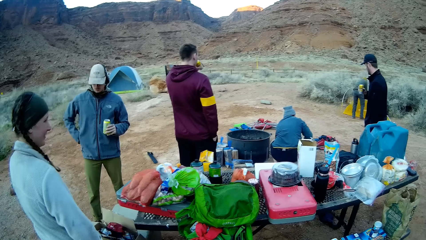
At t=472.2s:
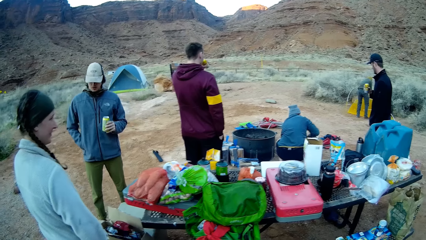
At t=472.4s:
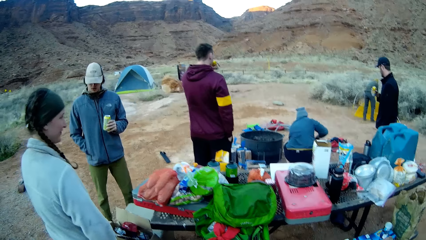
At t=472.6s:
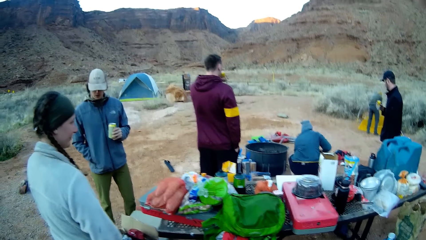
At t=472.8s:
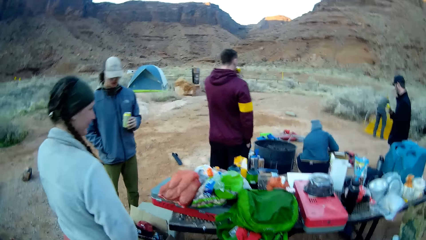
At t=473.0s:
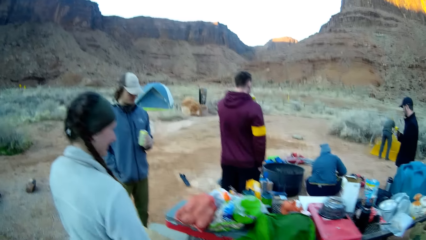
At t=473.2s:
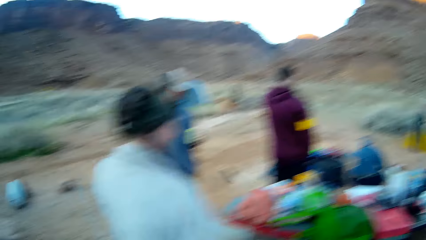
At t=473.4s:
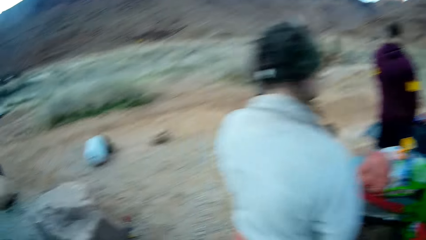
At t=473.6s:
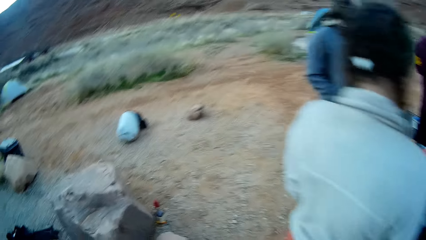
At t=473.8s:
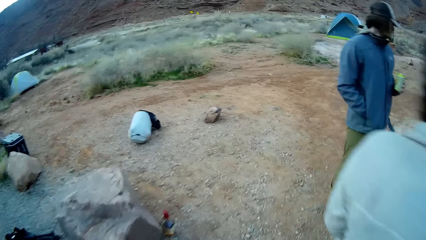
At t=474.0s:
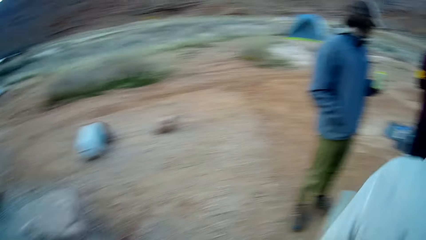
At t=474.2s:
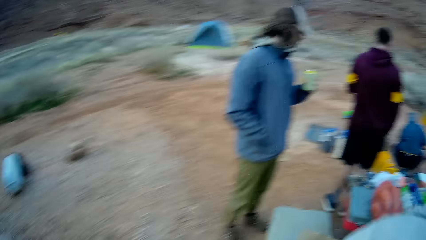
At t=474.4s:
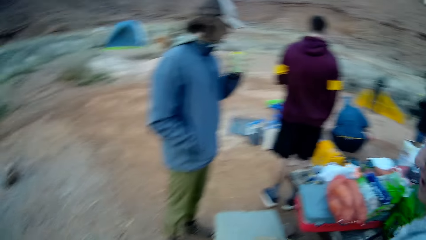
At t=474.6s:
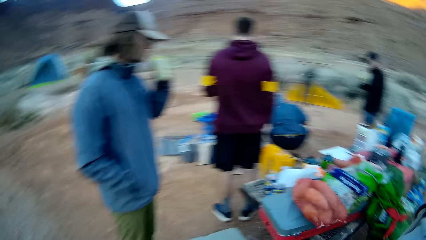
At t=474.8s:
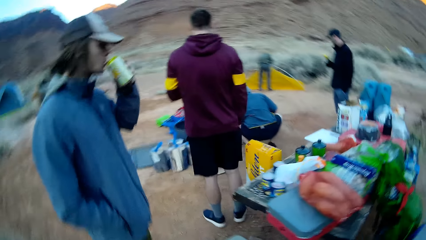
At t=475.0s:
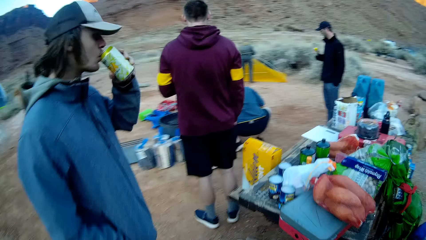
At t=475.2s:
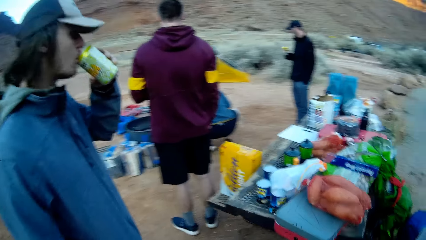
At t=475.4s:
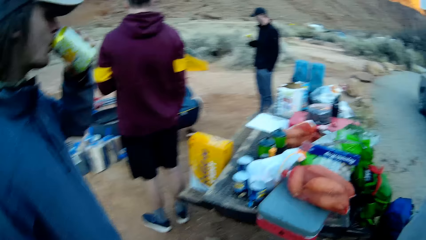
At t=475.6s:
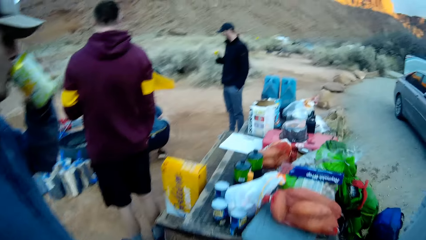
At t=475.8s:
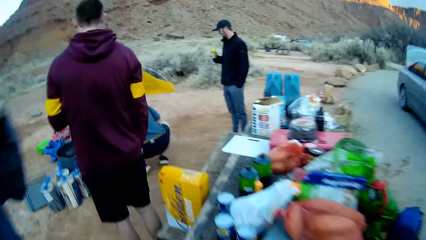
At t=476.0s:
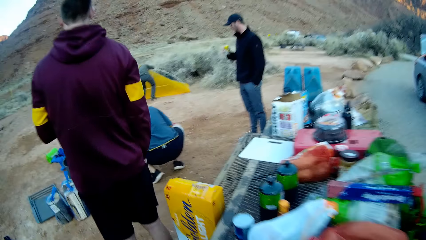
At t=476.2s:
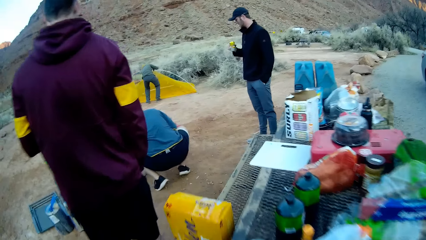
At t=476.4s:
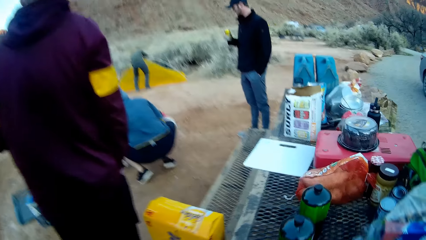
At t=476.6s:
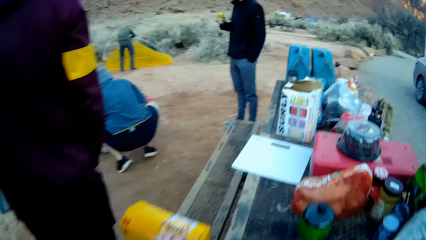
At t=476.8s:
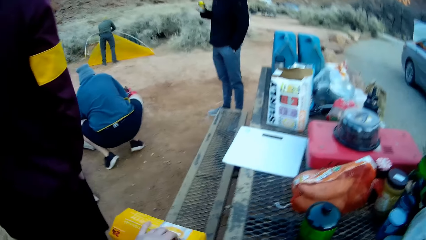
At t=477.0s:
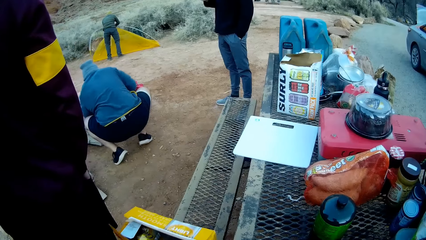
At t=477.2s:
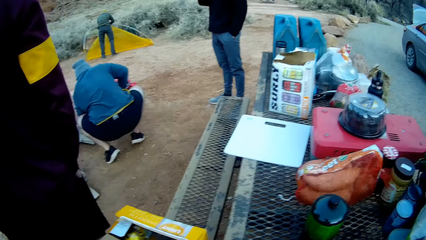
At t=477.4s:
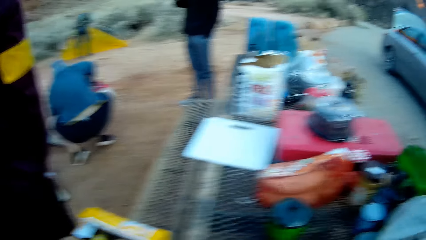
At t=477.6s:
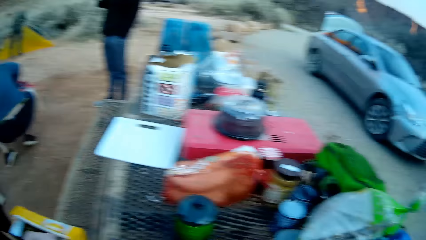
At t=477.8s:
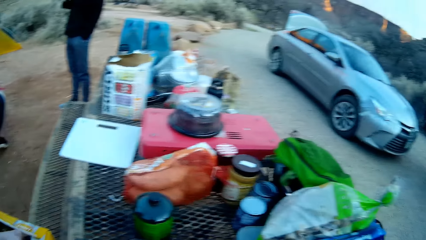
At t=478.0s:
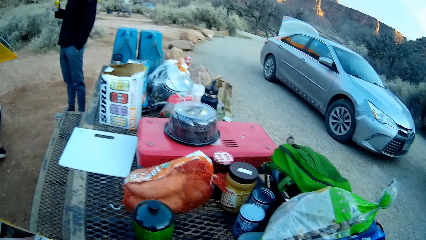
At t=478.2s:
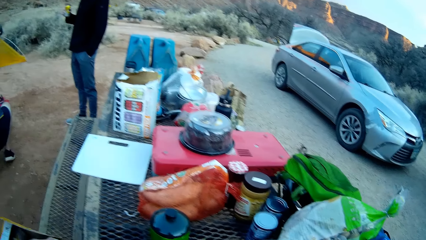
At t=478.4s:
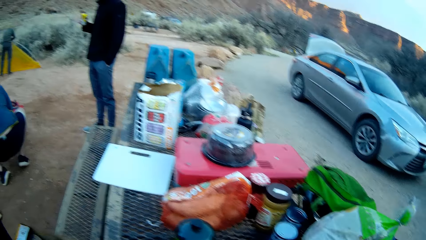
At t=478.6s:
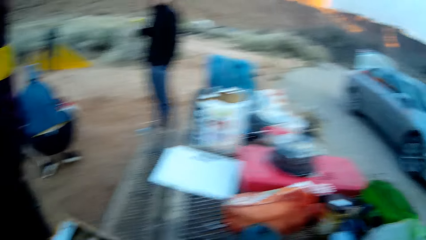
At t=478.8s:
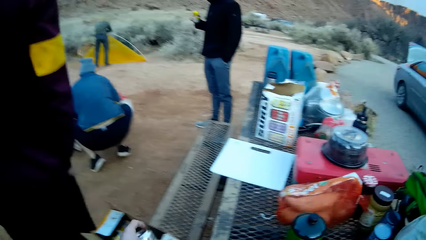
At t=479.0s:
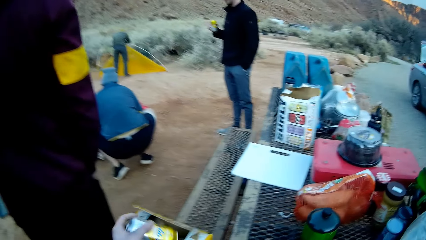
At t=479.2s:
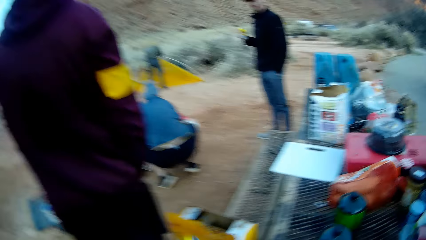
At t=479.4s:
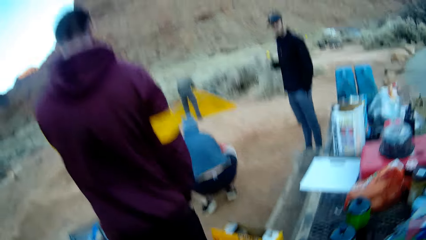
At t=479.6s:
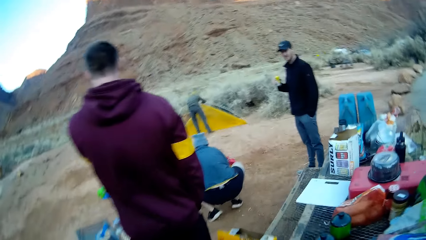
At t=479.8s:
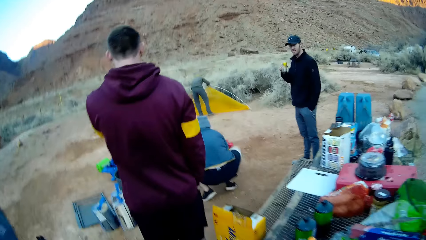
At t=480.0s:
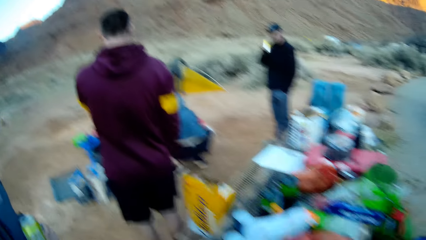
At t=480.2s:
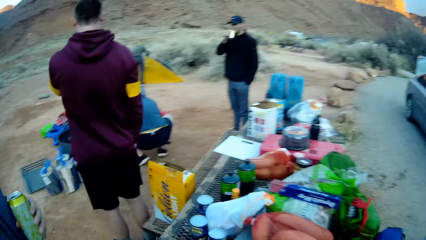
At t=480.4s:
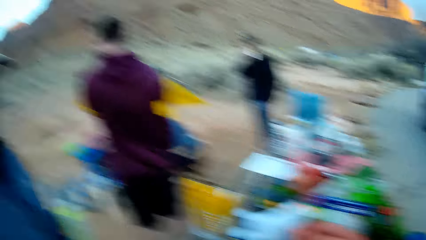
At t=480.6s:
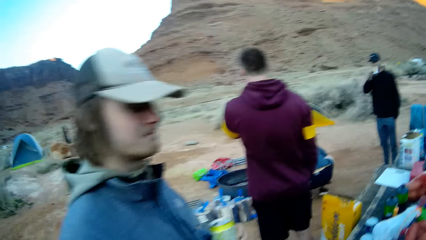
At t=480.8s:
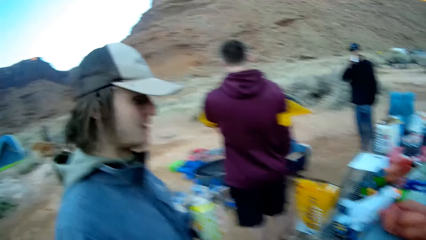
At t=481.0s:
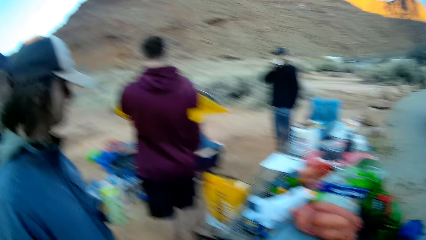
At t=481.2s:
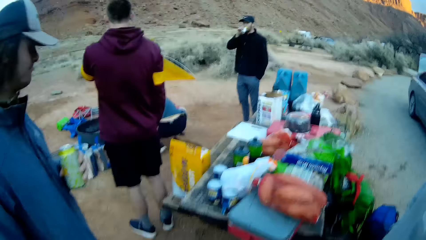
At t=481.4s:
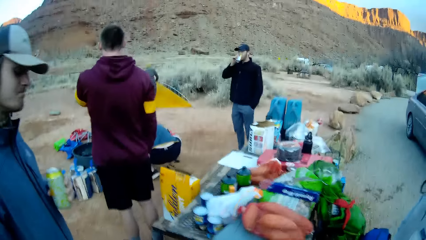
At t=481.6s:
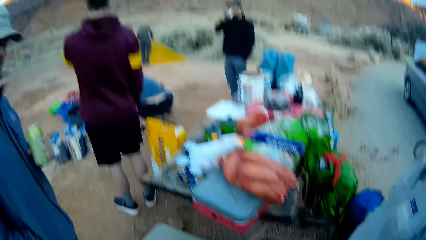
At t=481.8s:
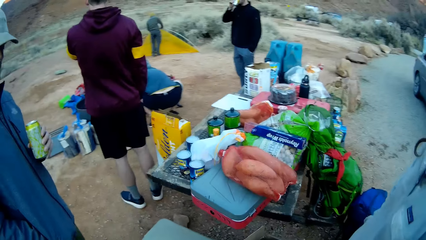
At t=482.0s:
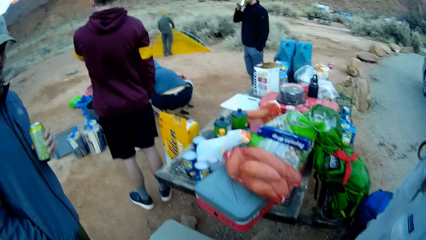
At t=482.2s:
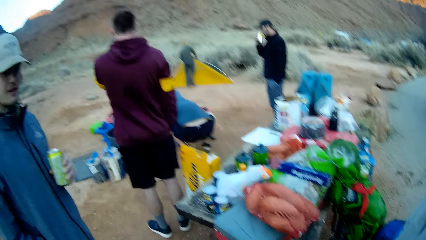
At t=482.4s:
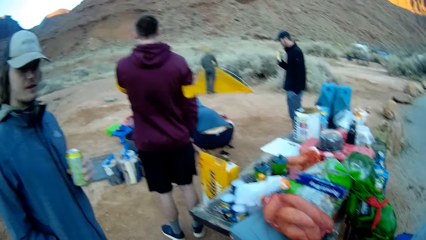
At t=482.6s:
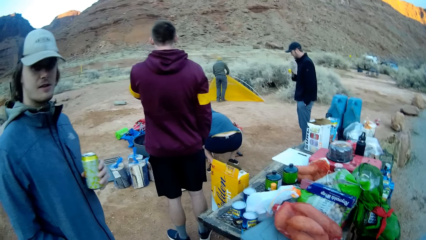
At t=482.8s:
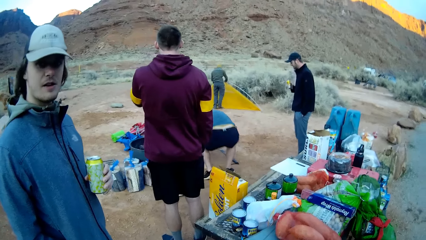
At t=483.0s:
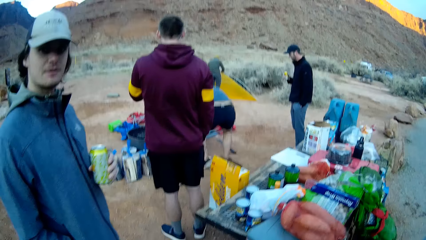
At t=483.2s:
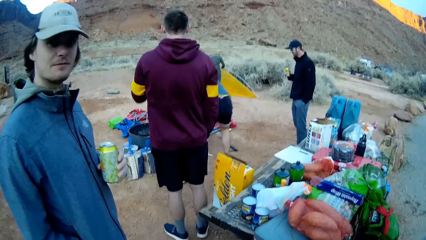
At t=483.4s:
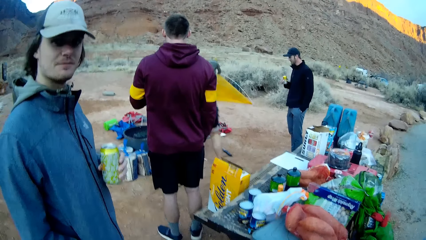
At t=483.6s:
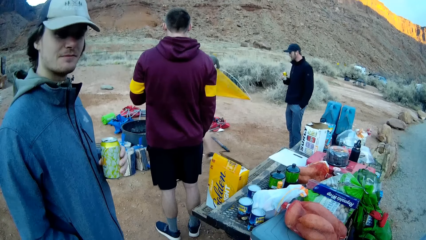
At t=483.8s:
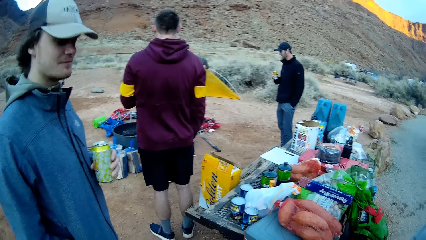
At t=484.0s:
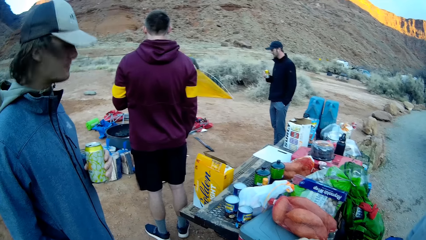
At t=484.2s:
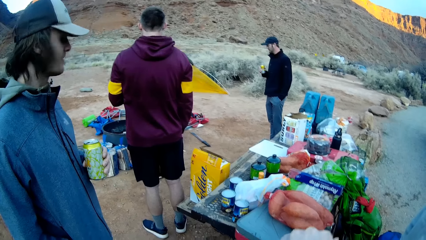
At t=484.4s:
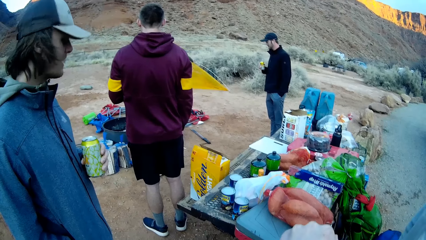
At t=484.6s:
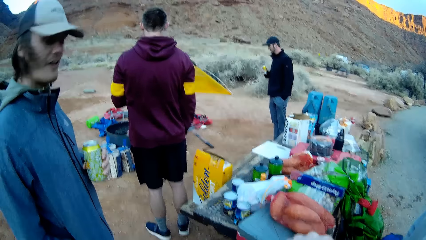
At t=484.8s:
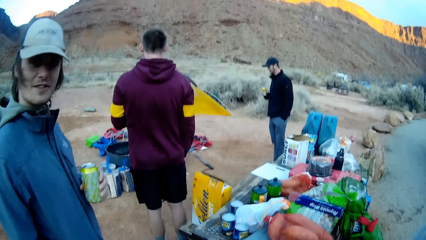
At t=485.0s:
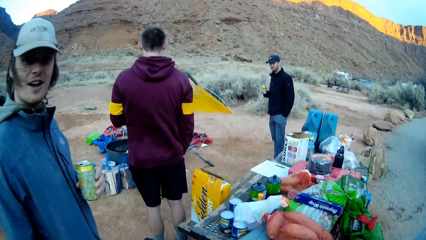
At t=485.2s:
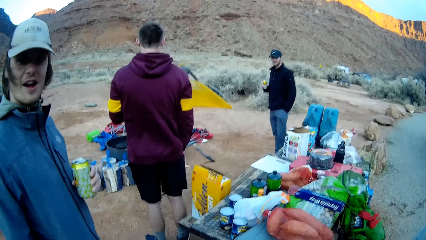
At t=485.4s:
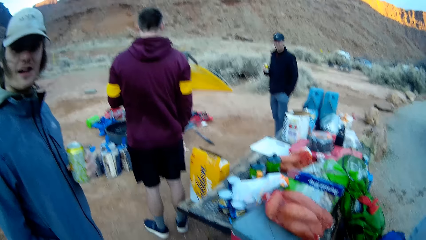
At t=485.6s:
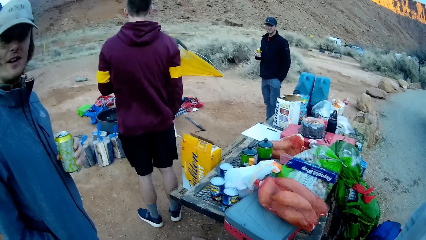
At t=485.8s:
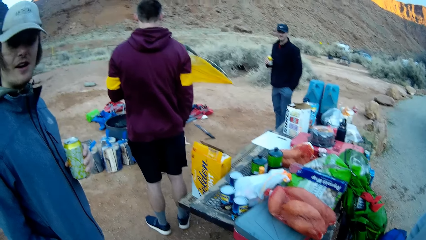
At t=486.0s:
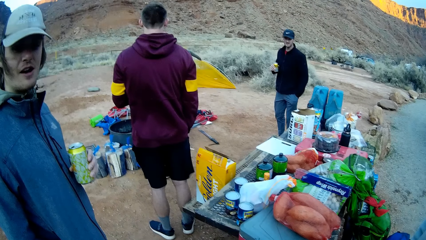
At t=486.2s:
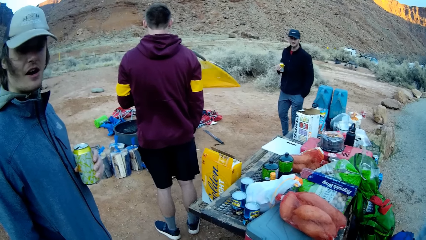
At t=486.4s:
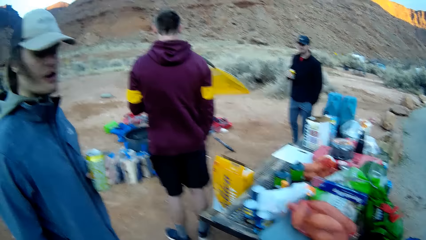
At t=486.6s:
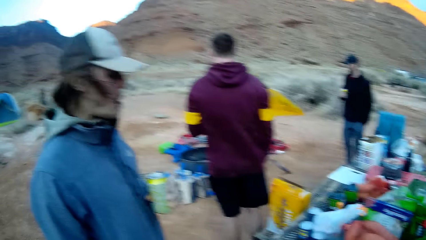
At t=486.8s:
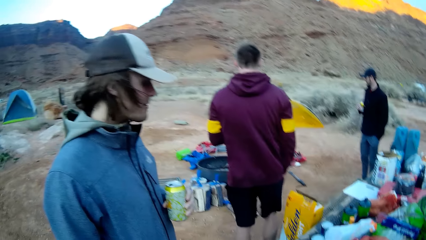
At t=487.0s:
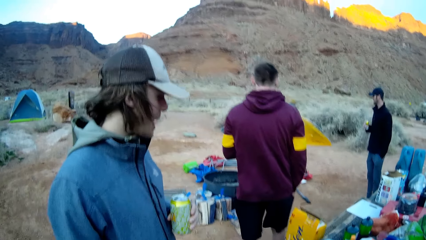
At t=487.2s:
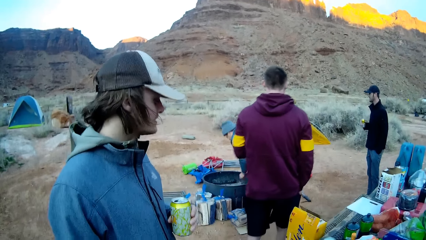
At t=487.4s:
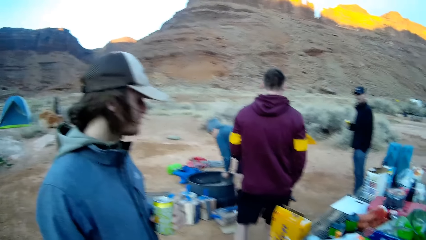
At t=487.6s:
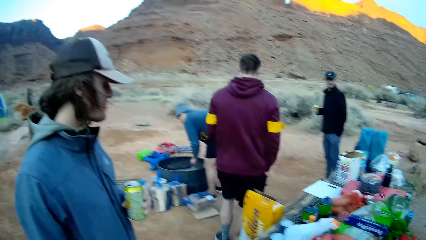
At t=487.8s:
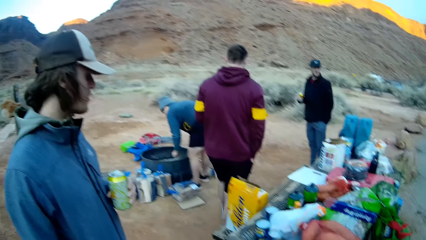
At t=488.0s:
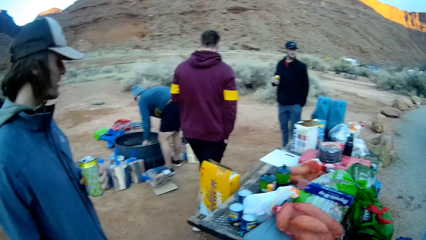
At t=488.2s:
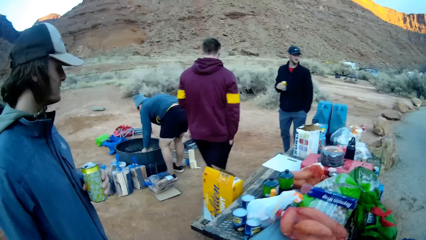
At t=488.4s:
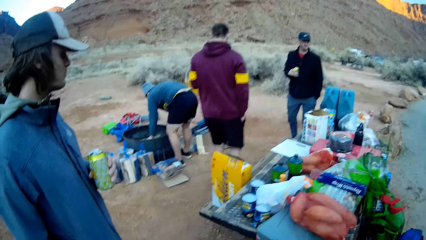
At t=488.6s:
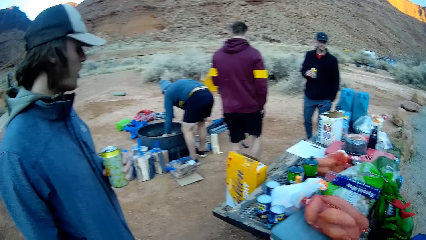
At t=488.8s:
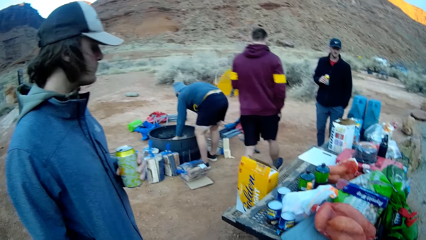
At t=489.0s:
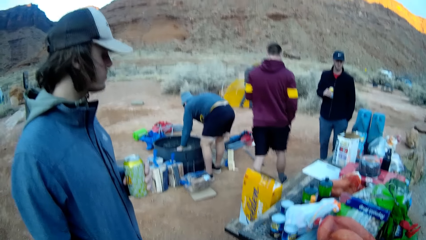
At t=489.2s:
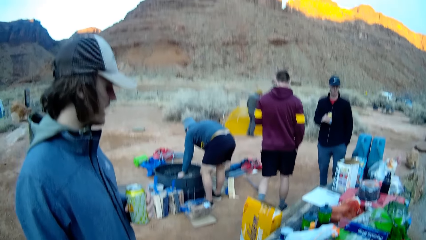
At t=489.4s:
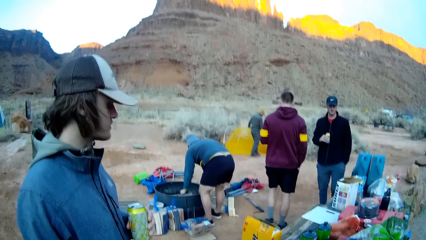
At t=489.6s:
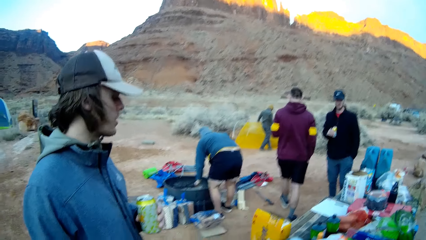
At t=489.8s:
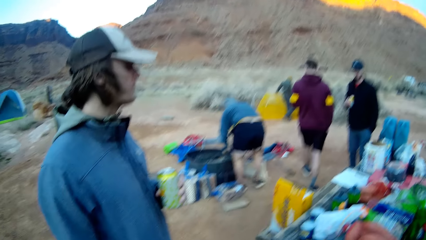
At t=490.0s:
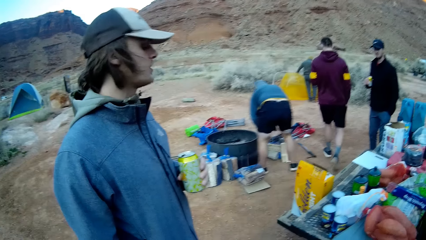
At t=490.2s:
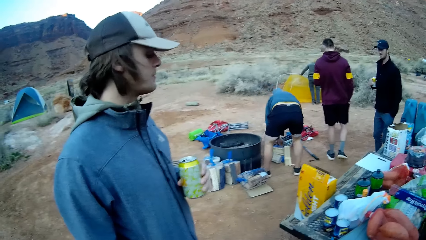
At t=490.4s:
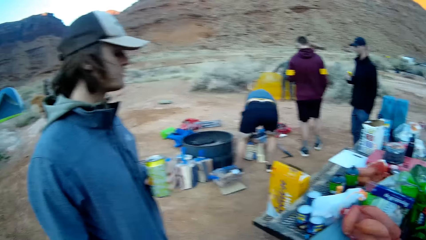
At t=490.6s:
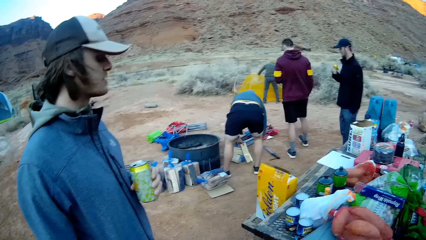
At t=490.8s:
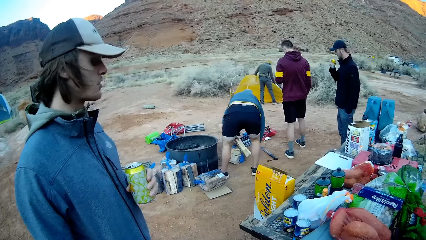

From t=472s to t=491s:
The camera wearer walks around. A person drinks beer. The camera wearer converses with a man. Another person walks around. Another person puts the firewood in the firewood cooker and grabs a piece of wood.
